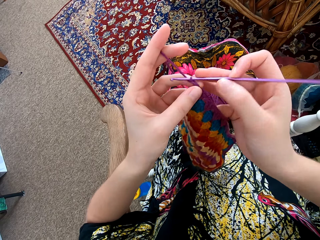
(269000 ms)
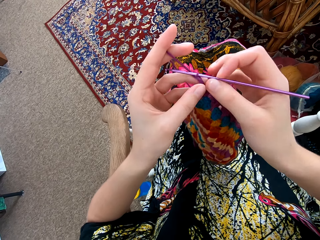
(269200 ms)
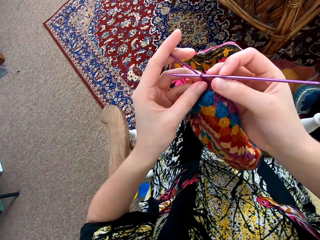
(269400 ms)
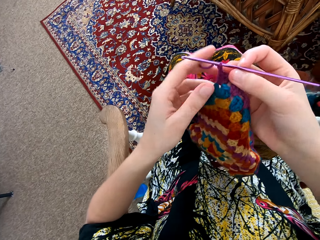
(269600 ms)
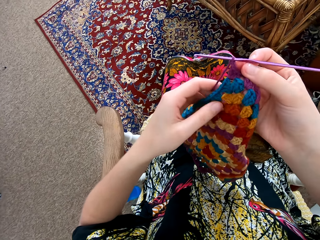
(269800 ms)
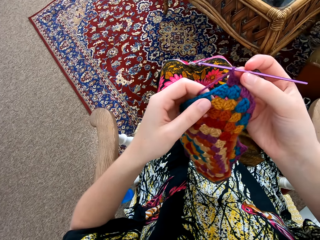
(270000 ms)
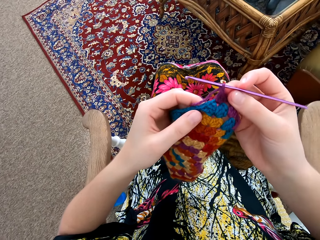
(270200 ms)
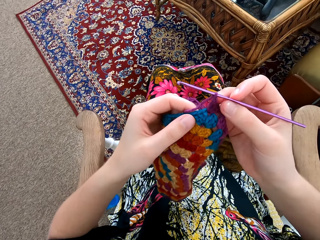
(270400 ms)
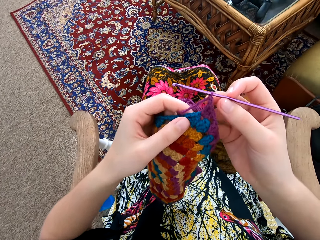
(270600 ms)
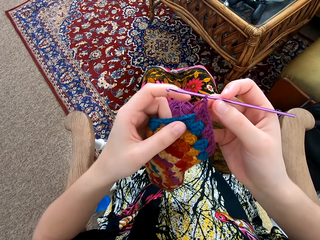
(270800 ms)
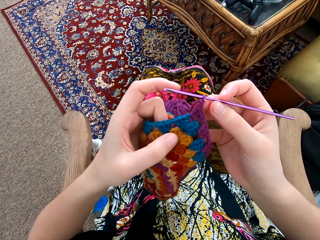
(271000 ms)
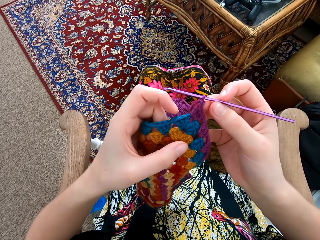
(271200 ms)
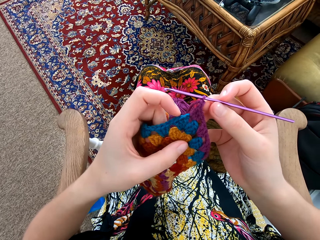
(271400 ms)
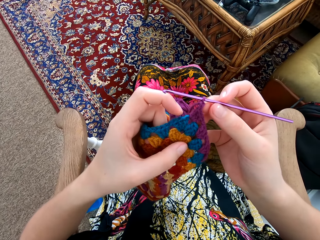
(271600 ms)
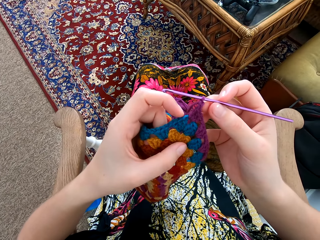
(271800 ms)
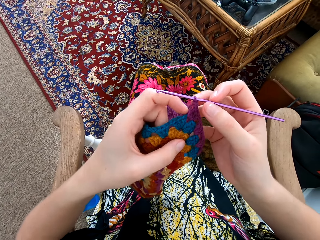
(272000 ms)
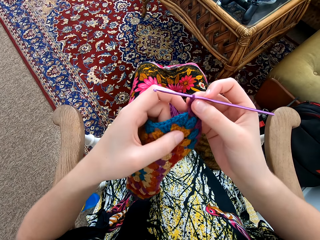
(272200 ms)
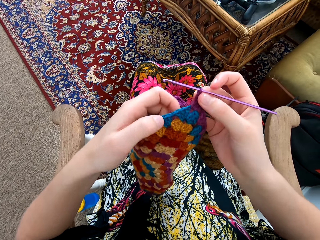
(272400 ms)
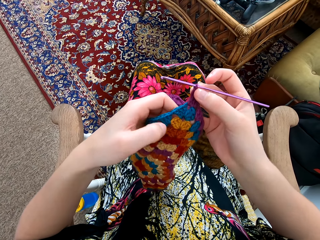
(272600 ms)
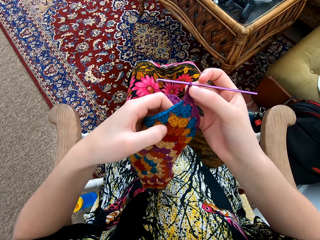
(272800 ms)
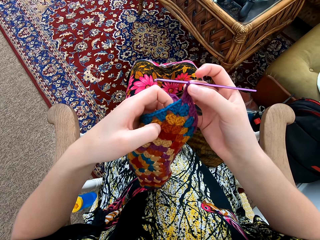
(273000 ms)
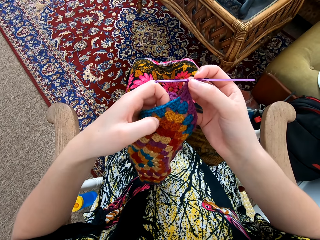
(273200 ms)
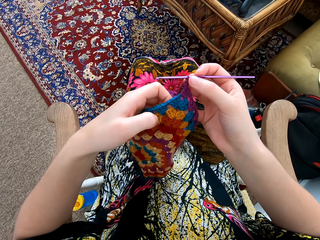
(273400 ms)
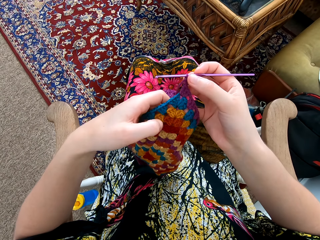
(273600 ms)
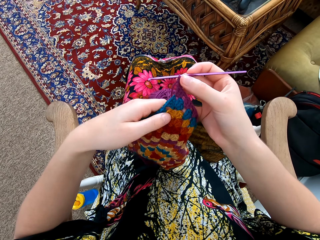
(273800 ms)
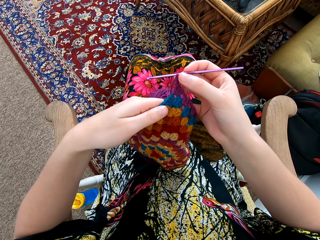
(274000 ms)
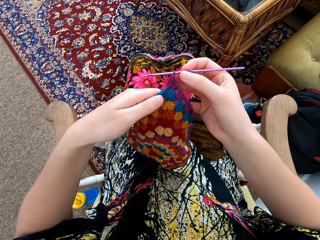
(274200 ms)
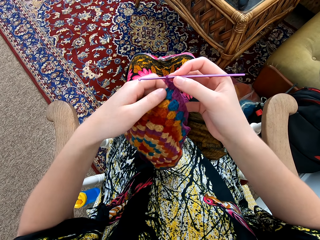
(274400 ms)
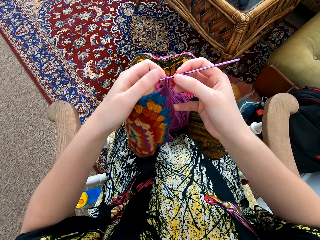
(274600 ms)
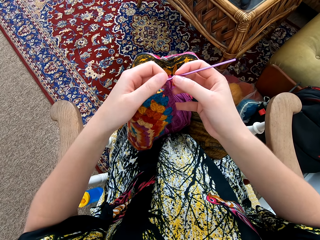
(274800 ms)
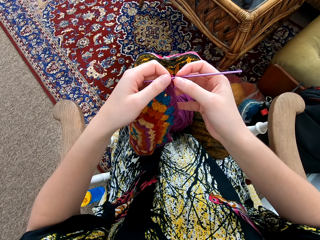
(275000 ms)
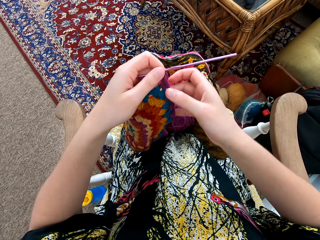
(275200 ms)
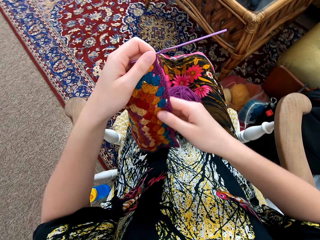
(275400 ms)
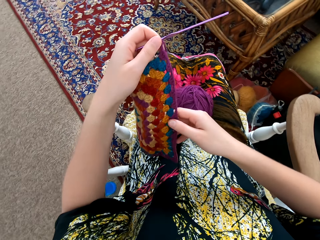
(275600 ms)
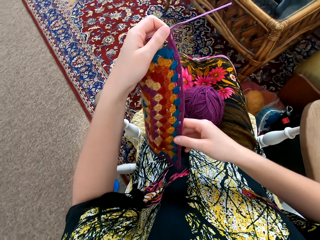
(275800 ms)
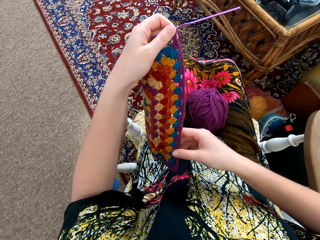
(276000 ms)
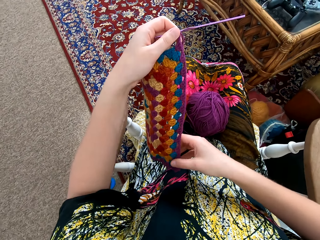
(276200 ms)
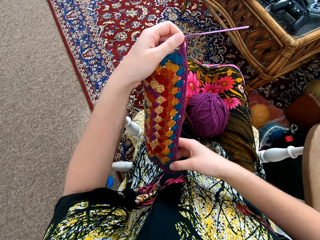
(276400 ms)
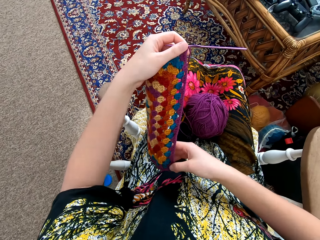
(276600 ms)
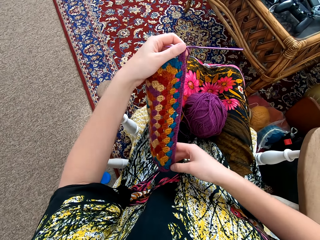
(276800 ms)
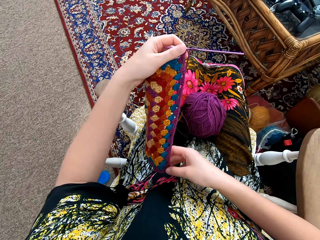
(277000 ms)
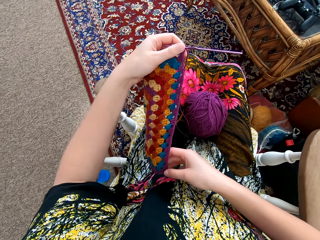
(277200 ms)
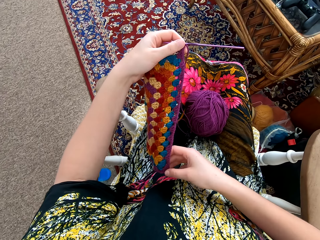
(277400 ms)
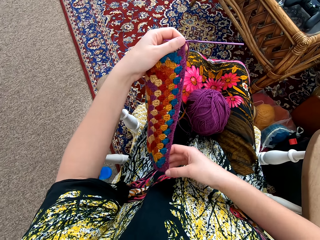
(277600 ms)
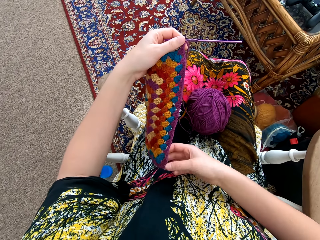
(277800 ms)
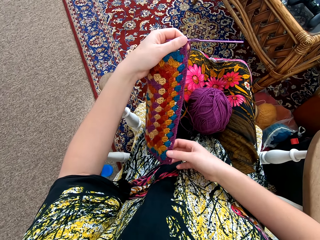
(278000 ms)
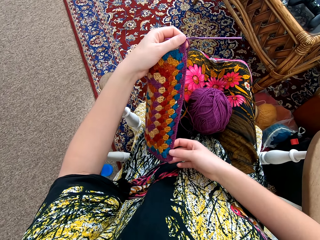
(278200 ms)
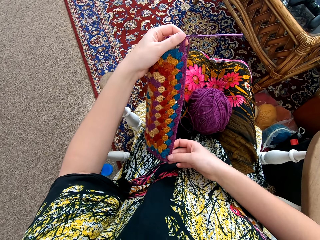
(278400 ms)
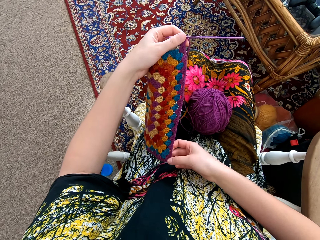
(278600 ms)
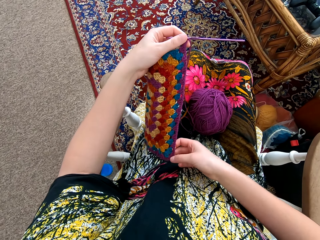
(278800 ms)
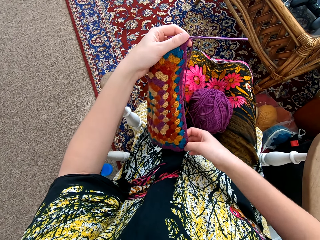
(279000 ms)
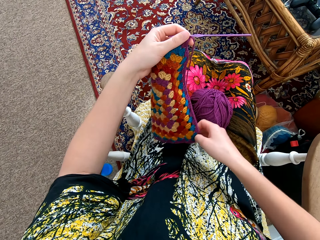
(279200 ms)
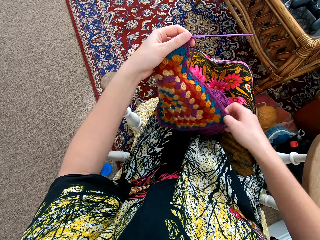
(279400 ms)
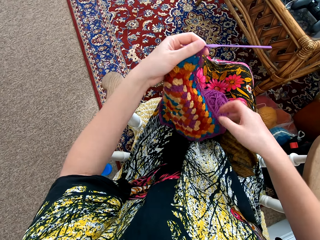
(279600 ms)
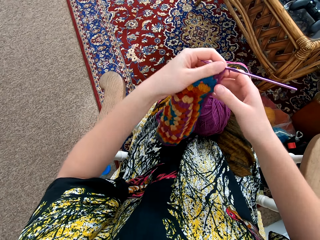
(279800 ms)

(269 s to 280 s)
The camera wearer spreads a knitting pattern with her hand. She looks at the garment.

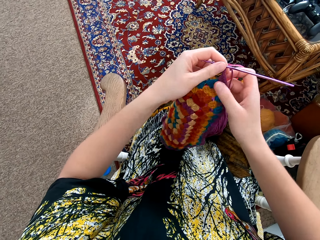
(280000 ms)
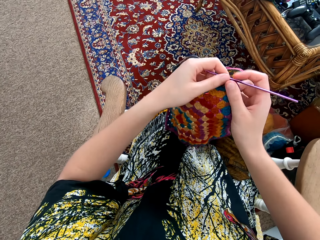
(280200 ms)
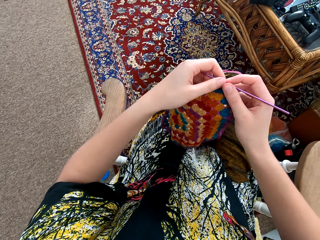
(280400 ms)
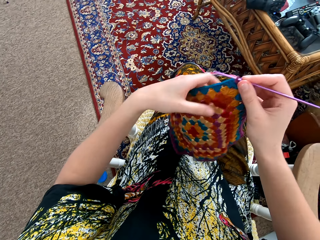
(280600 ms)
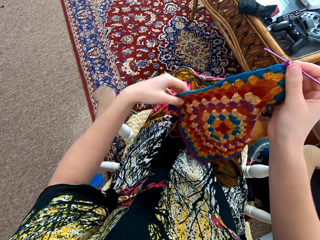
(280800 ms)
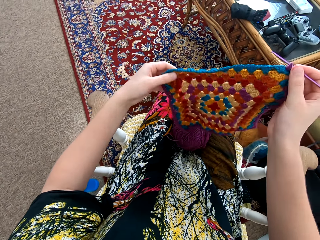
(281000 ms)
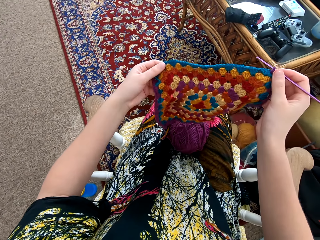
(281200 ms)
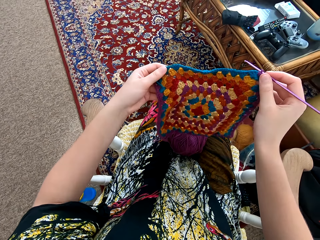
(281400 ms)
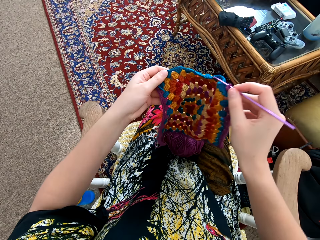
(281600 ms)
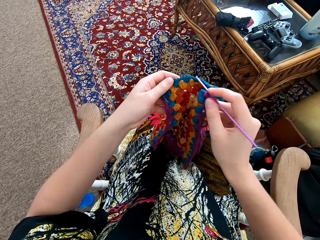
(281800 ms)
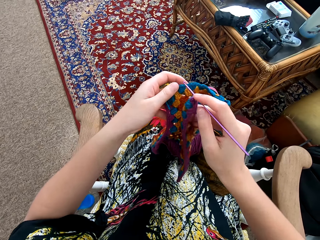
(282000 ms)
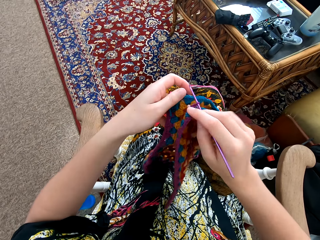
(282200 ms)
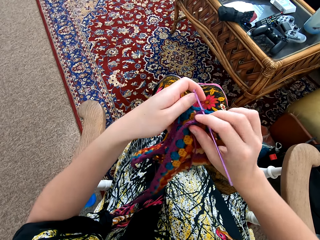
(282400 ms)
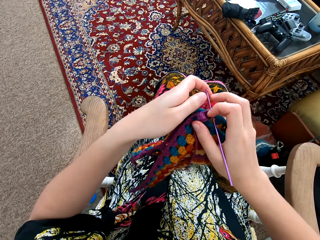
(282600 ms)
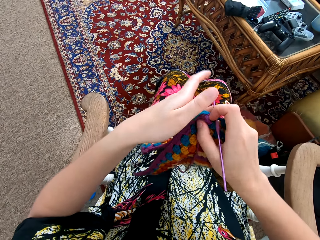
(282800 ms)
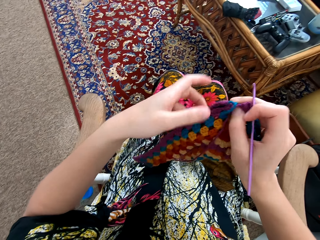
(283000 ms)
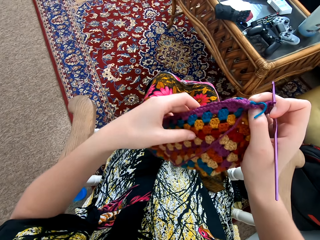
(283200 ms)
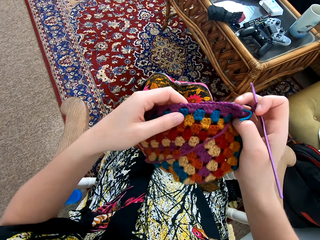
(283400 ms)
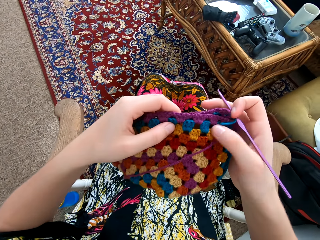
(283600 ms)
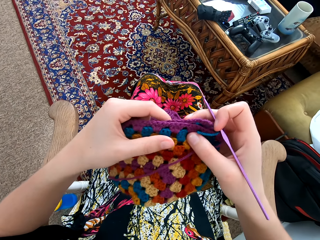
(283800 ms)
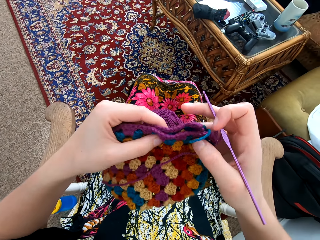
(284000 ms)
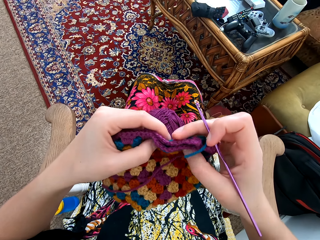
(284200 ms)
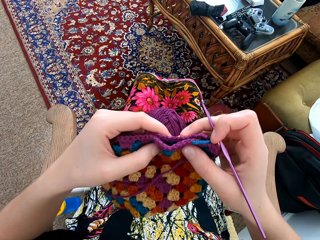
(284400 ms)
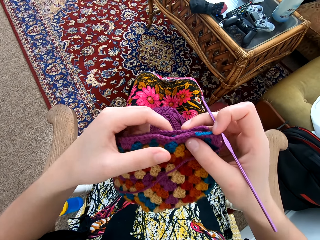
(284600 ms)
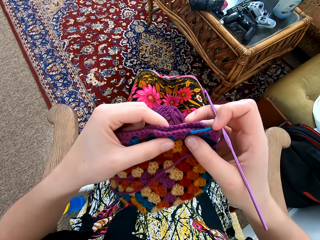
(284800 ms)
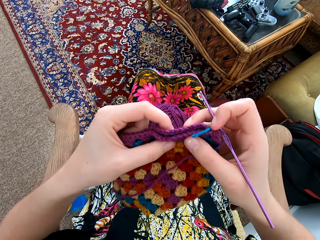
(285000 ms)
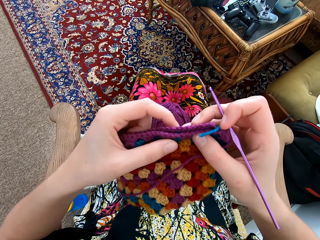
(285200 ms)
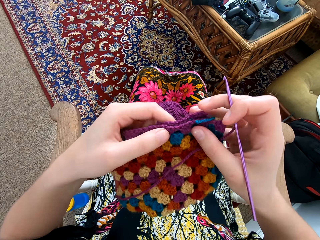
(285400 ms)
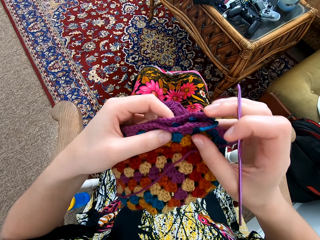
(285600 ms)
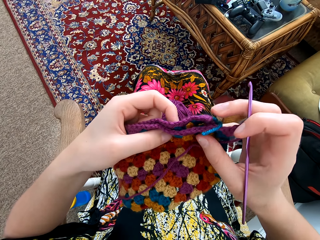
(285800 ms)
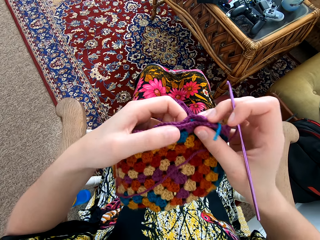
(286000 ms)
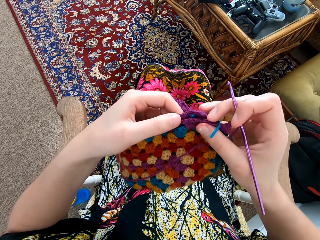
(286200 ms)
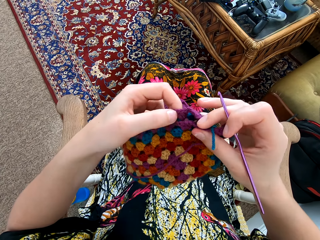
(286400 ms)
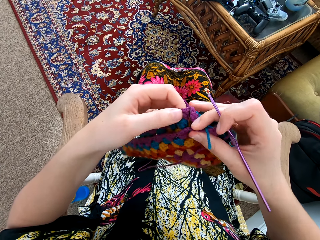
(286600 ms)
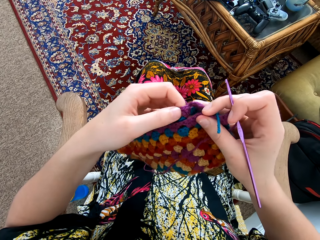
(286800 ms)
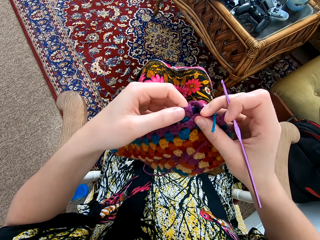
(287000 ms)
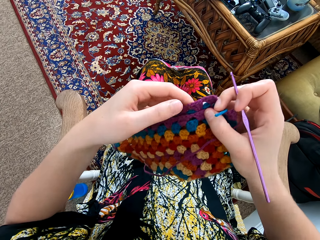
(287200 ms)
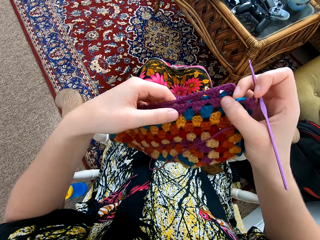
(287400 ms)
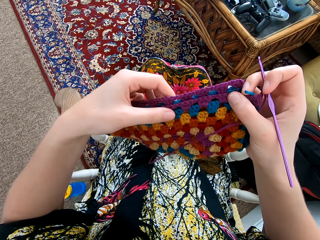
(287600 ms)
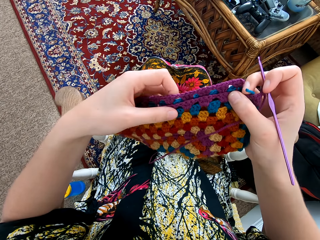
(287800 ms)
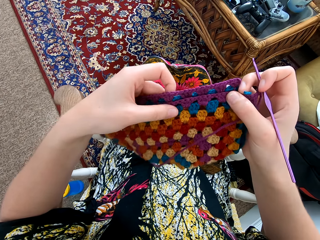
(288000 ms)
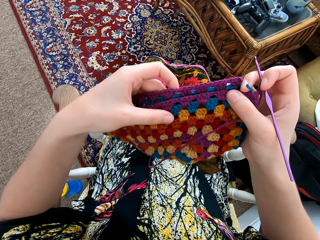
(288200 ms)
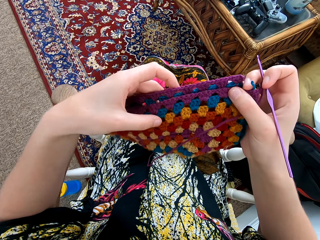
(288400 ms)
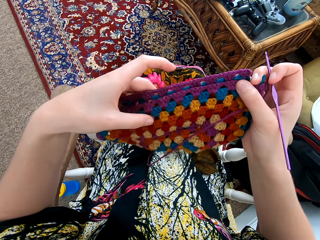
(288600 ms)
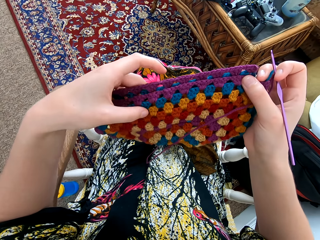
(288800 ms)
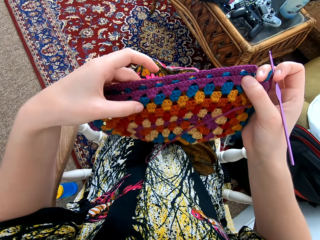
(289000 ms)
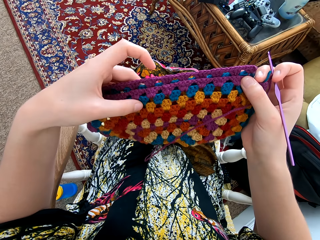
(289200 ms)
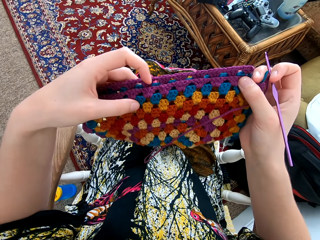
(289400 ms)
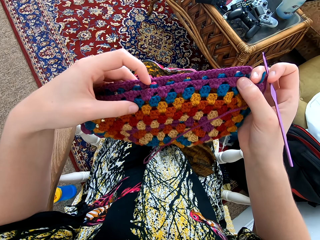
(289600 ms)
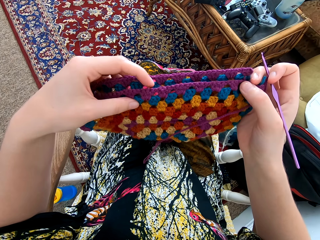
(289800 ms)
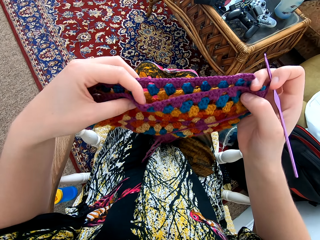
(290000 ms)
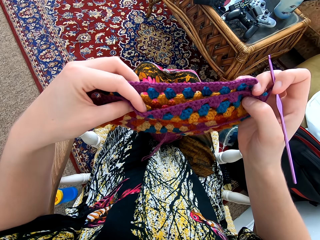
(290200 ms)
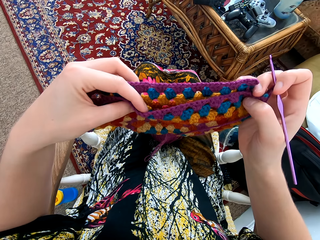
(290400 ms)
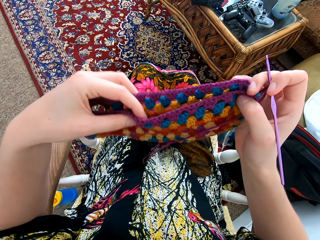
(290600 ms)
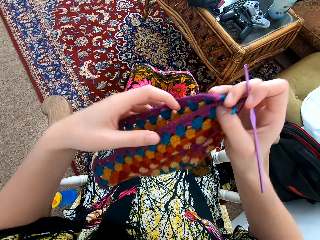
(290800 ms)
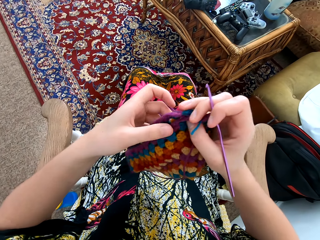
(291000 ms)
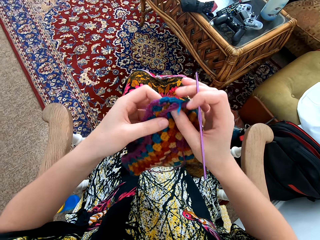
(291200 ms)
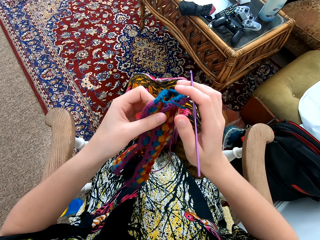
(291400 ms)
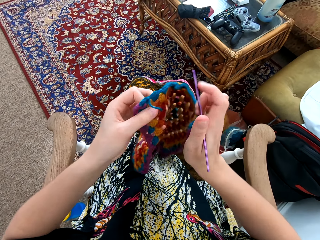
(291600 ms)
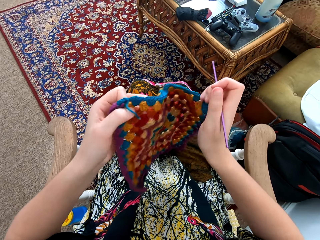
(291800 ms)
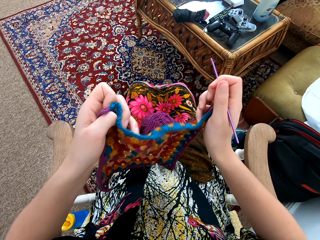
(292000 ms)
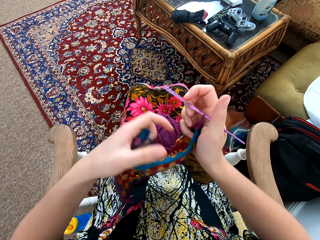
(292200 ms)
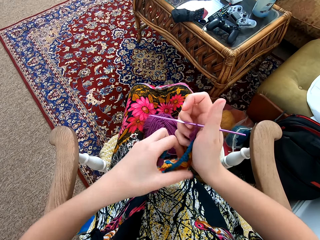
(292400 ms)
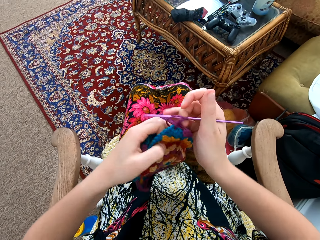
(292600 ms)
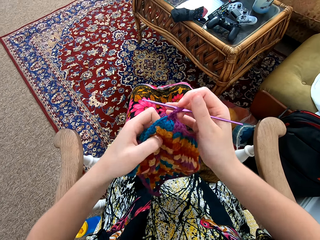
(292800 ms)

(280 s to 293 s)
The camera wearer folds the garment.
